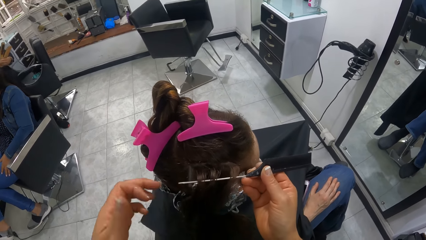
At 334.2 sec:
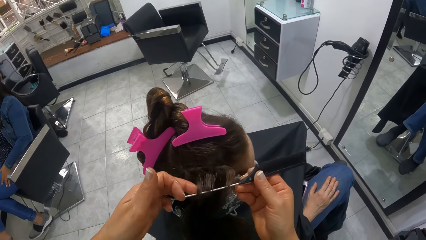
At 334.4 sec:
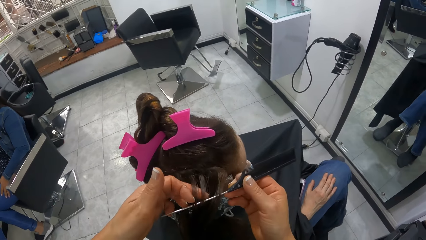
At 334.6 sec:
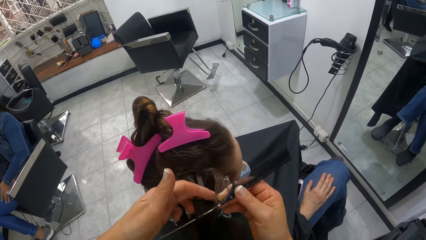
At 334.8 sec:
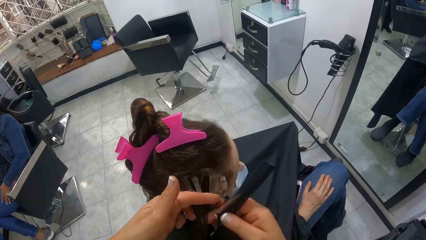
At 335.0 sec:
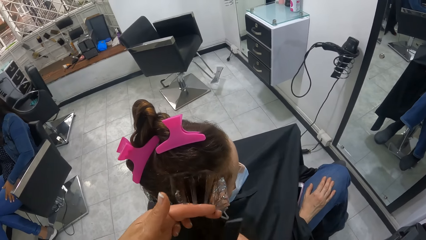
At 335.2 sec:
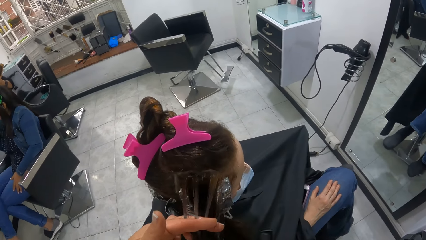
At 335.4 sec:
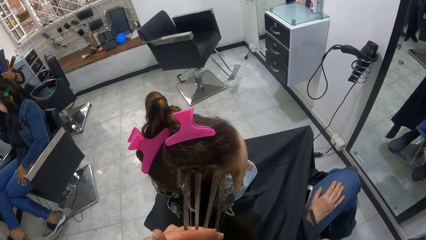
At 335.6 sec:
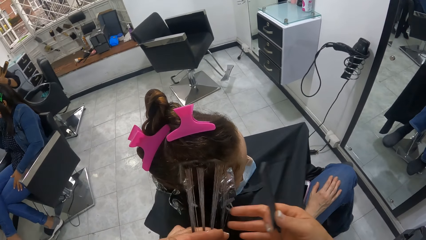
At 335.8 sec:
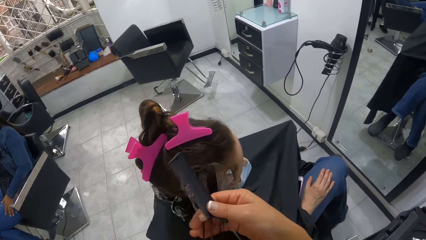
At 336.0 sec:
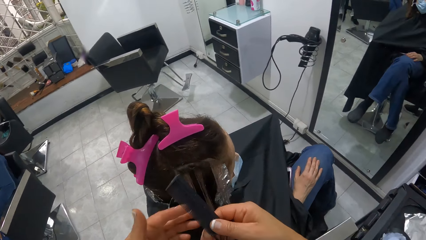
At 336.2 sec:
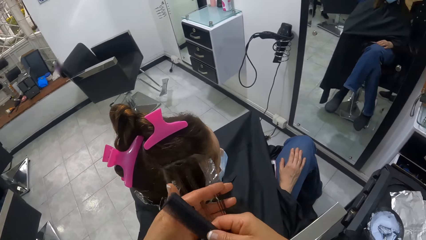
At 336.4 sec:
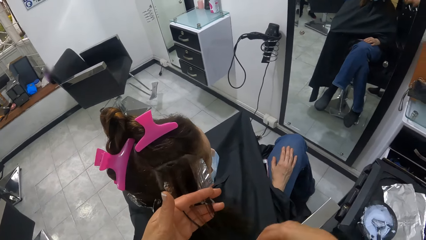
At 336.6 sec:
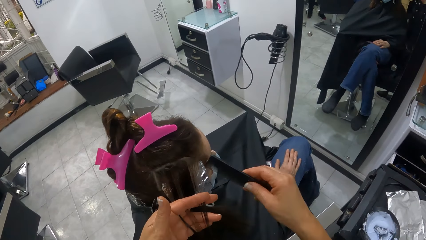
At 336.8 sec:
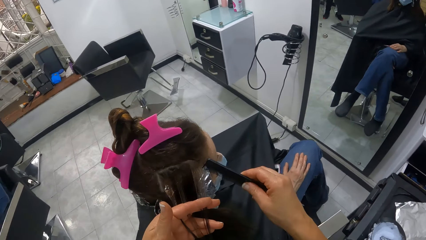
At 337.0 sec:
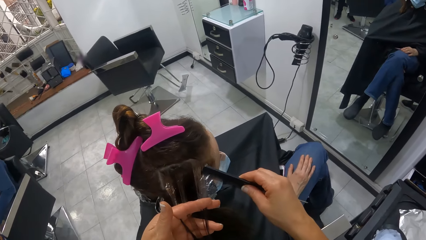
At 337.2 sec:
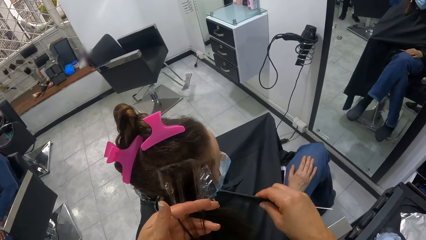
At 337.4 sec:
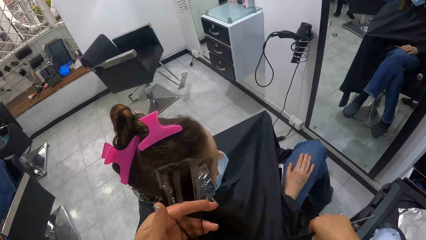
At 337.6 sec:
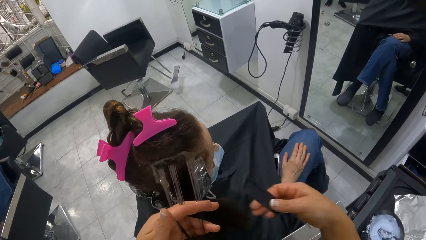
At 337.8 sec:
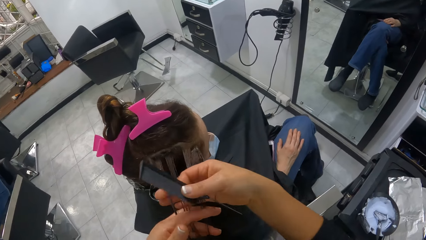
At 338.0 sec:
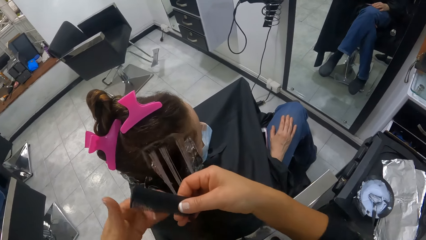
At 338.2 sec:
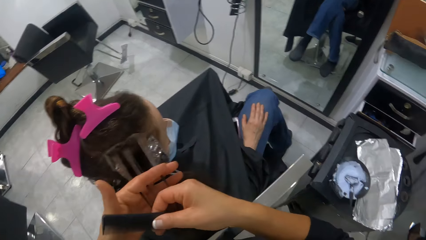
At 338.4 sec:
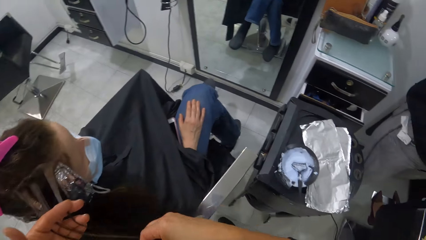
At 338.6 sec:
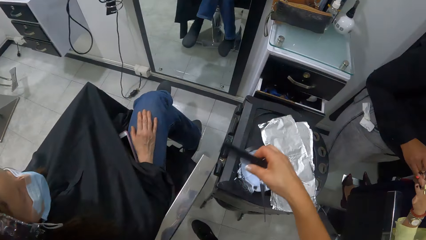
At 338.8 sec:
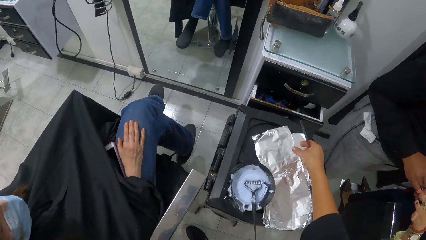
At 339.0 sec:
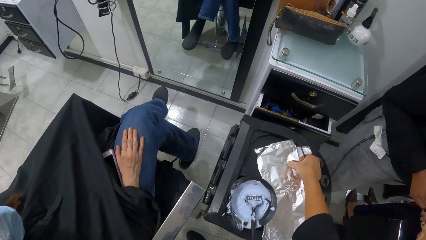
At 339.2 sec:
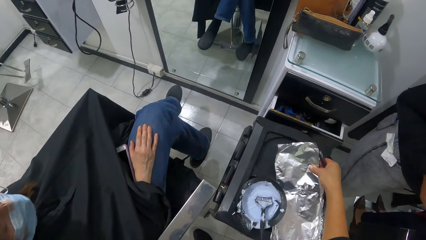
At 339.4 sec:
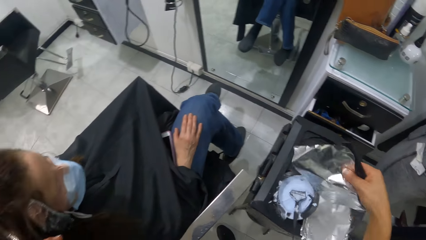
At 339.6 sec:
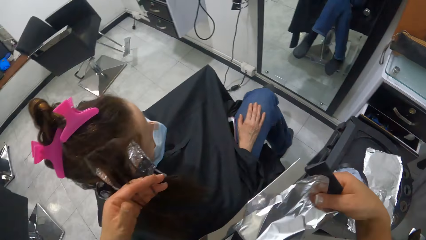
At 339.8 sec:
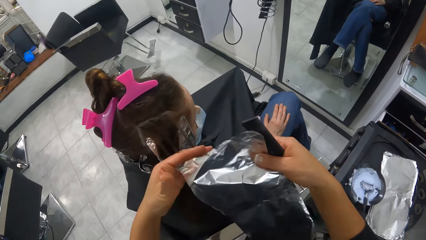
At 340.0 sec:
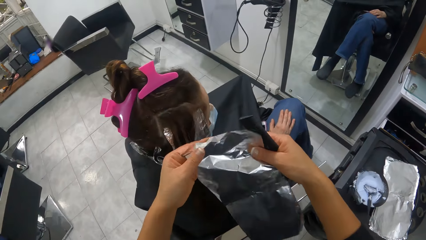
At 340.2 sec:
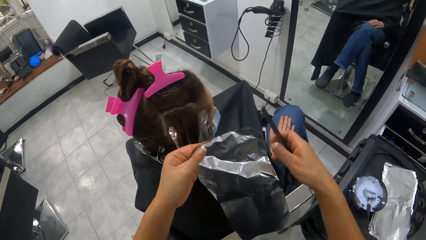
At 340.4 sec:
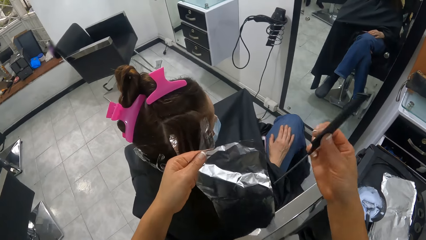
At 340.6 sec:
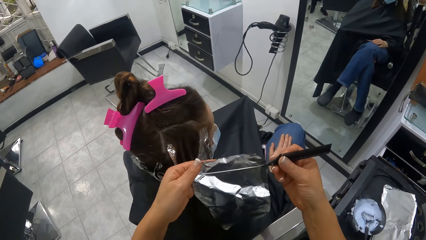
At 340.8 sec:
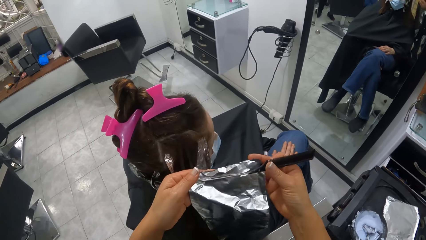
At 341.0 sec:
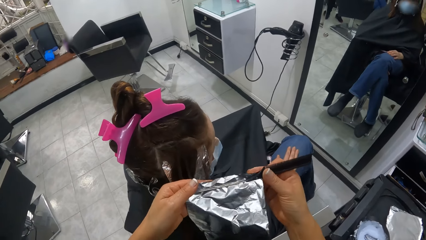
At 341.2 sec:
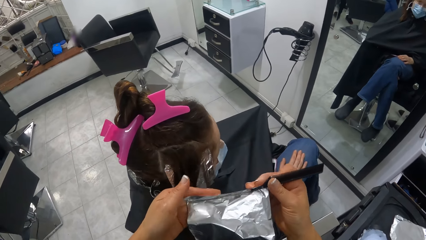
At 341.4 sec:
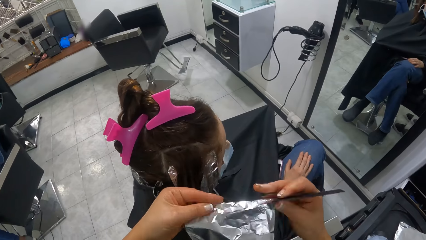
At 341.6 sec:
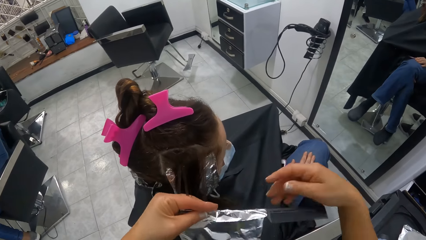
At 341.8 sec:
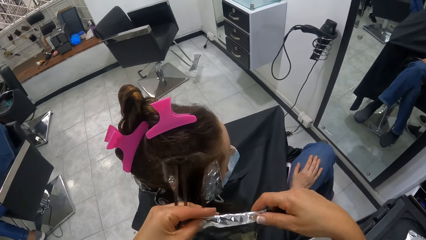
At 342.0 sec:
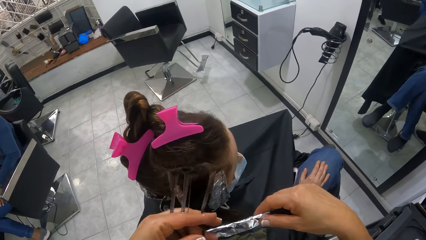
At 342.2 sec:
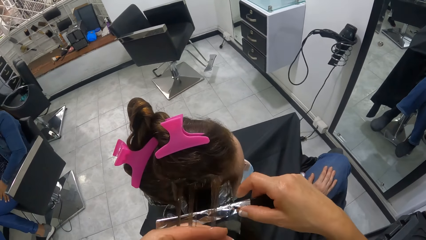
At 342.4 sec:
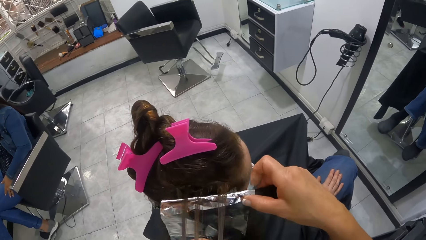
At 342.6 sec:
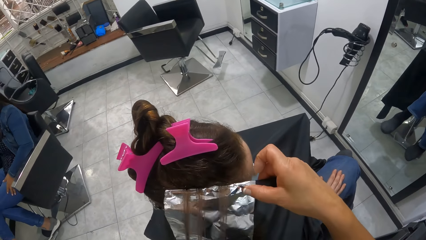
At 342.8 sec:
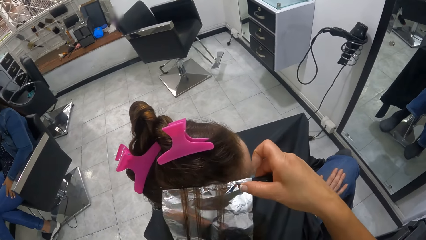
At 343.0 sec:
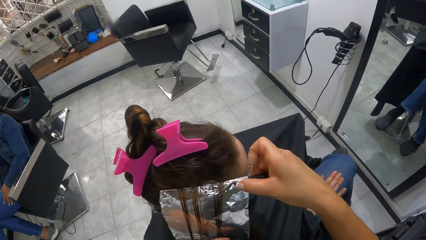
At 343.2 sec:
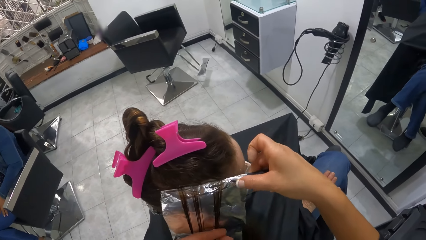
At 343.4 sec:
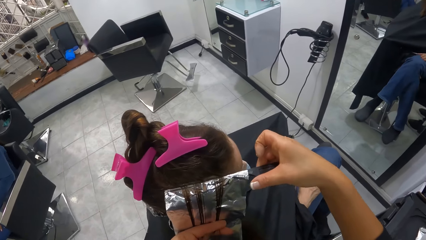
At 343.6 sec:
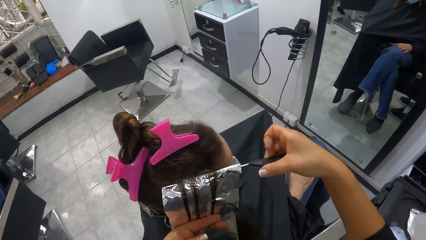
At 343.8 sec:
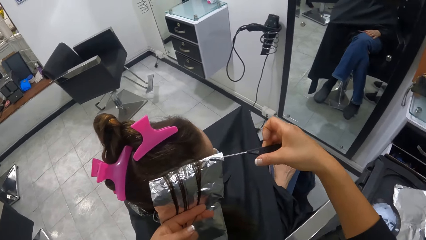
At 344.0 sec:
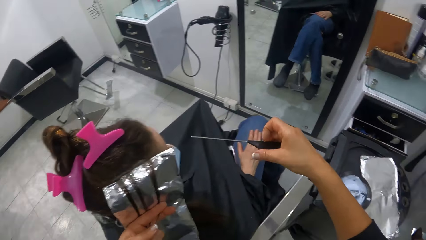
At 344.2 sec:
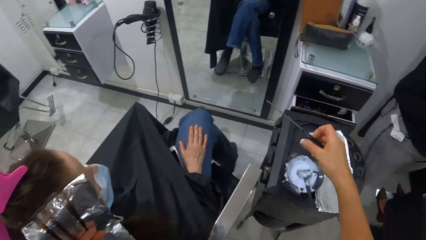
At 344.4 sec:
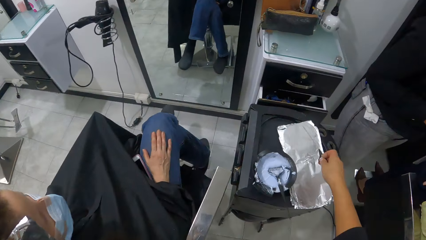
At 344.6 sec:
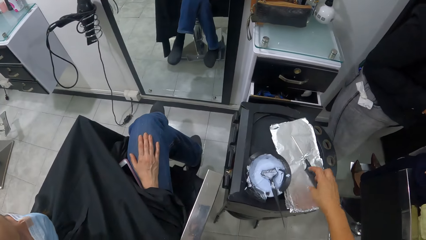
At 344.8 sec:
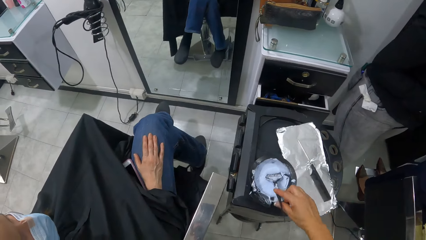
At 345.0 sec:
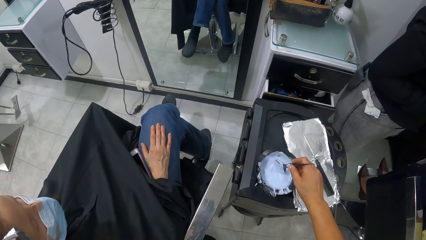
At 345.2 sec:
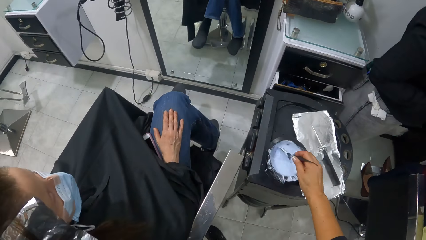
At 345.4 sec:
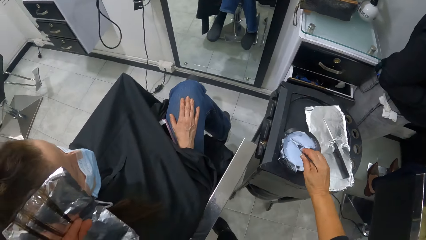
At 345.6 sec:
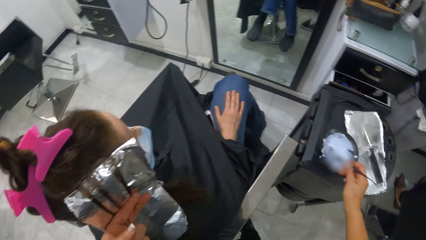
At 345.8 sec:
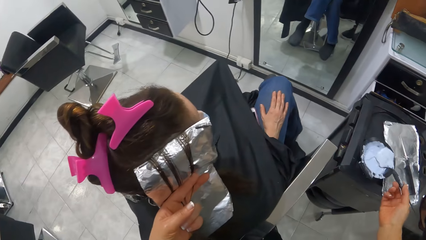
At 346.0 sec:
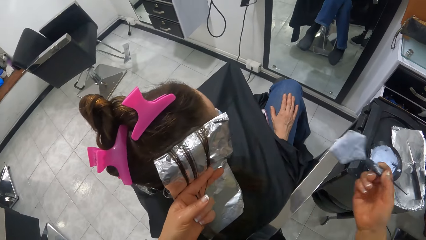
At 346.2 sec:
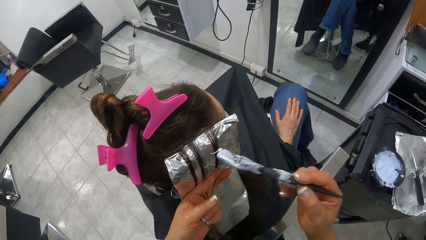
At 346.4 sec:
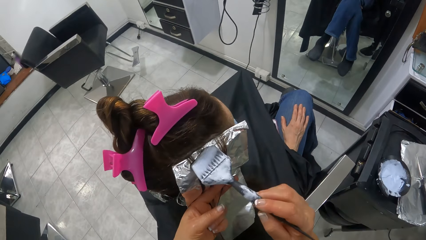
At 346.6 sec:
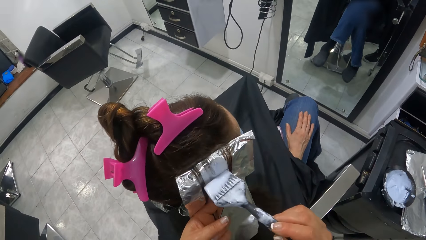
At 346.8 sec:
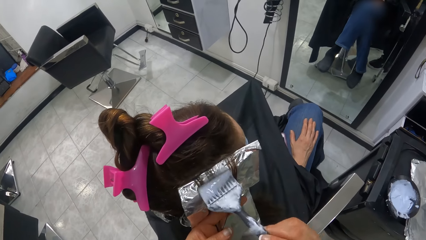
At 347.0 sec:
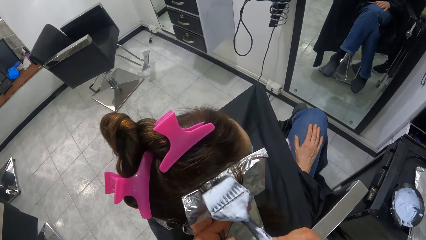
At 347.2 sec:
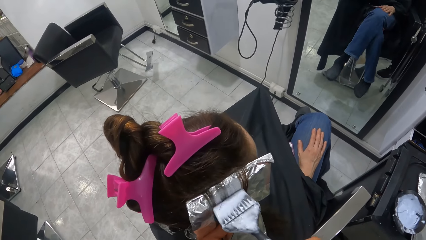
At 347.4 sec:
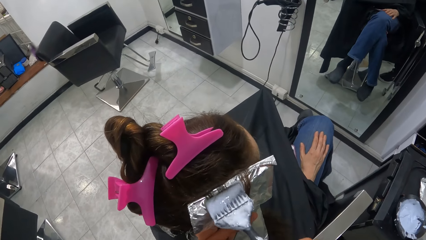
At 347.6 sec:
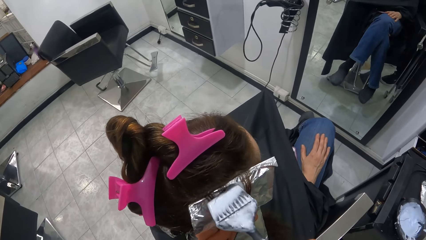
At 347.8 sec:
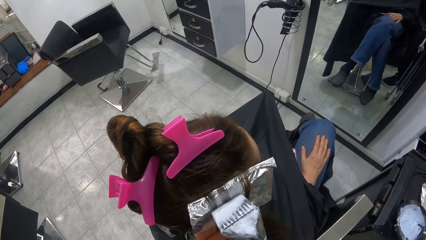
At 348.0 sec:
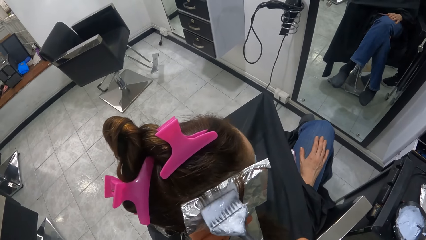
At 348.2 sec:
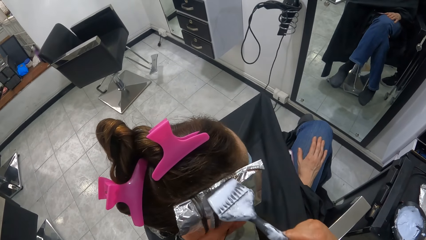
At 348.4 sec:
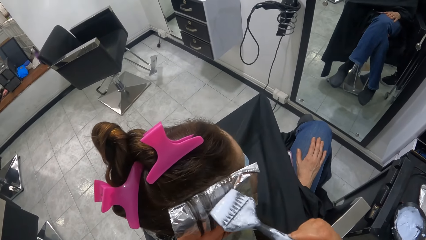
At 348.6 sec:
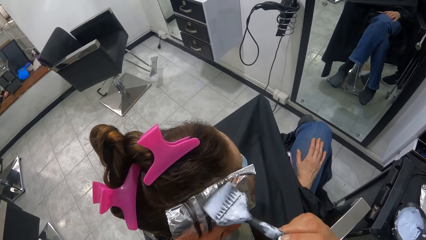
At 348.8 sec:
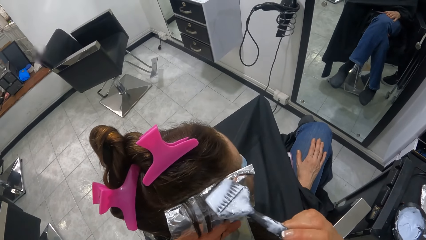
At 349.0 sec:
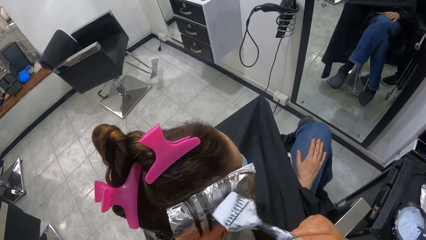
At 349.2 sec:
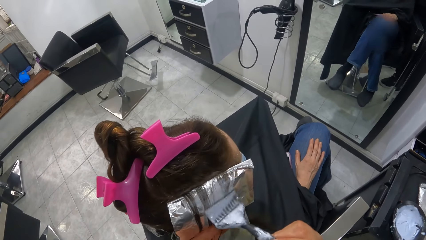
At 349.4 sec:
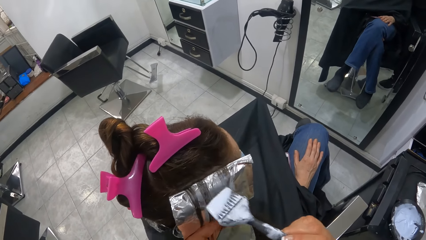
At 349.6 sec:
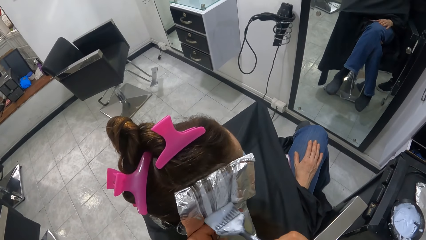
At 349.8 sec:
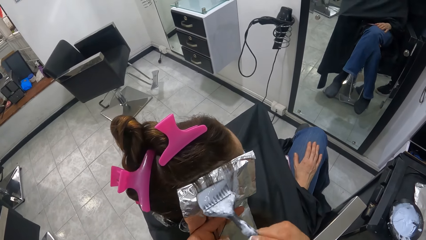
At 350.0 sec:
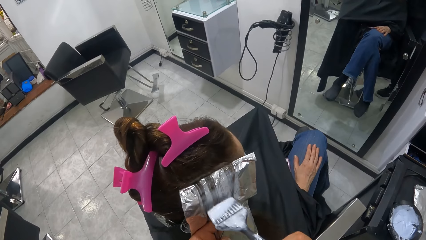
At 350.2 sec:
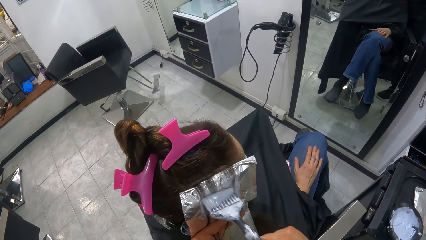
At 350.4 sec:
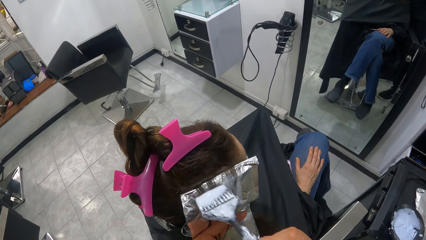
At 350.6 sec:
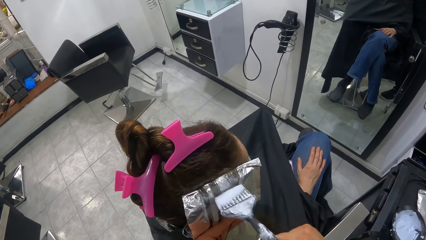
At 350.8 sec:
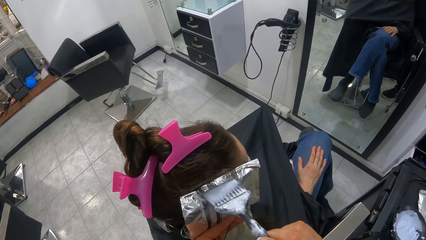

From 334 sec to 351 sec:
The camera wearer holds the portion of hair with both hands. She pulls the hair with the left hand. She pulls the hair with the comb. She pulls the hair with both hands. She picks a foil or silver paper from the pile of foils on the trolley with her right hand. She passes the foil to her left hand. She holds the silver paper with both hands. She wraps the foil on the tail of the comb. She places the comb under the portion of hair in her left hand. She places the silver paper on the head. She places the comb onto the pile of foils on the trolley. She picks the hair brush from the hair highlighter bowl on the trolley with her right hand. She holds the broom. She takes the cream with the brush. She brushes the hair highlighter on the brush on the portion of hair on the foil.
